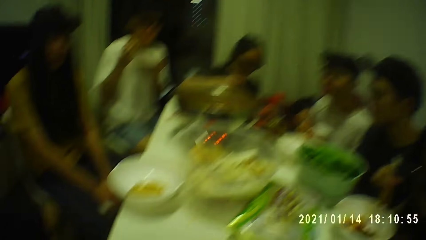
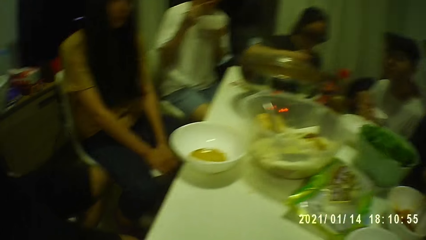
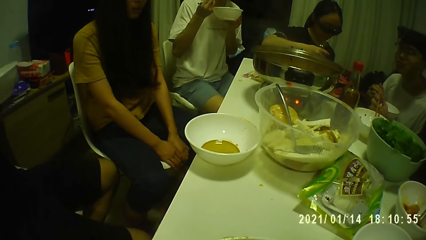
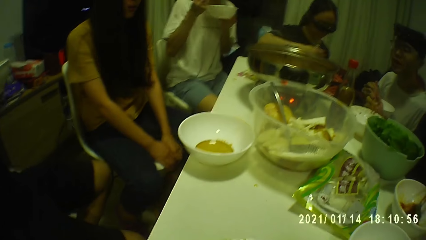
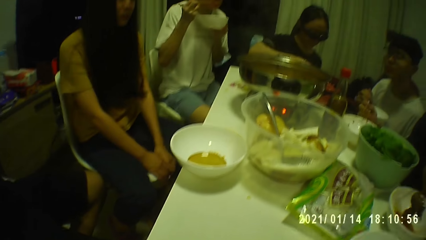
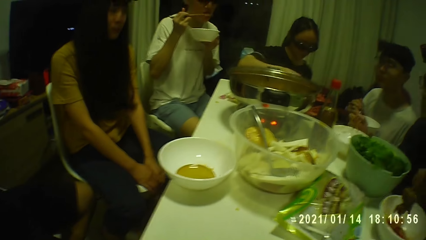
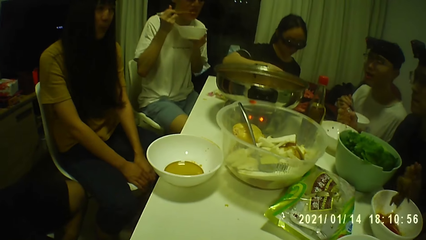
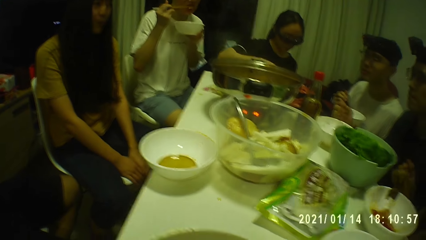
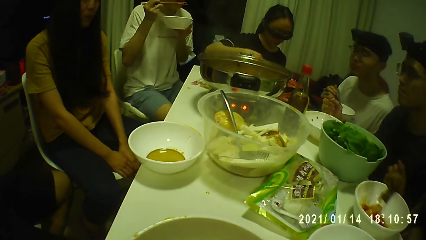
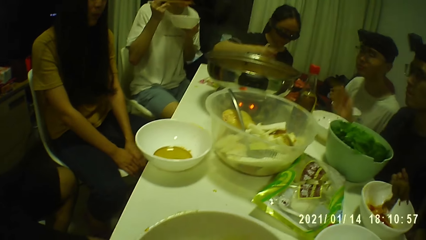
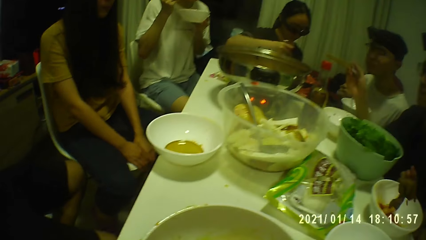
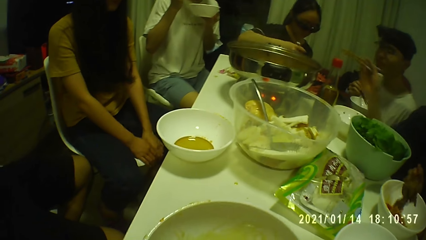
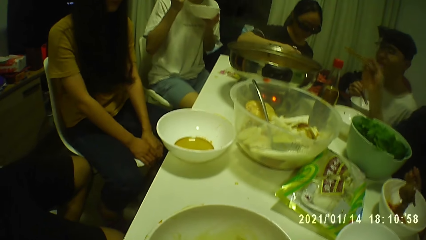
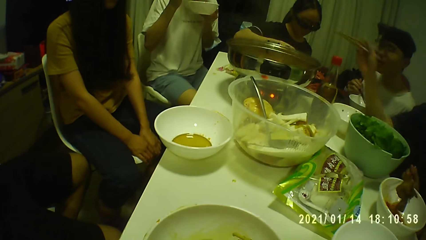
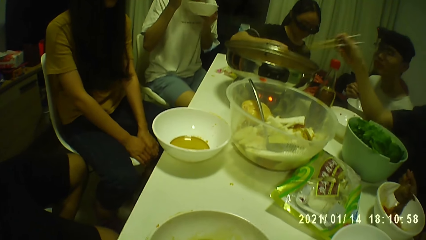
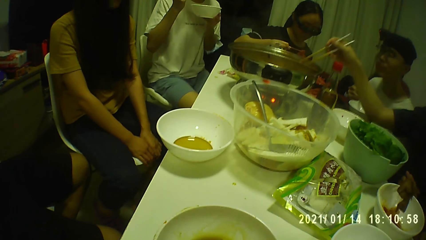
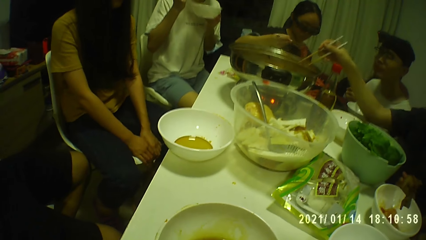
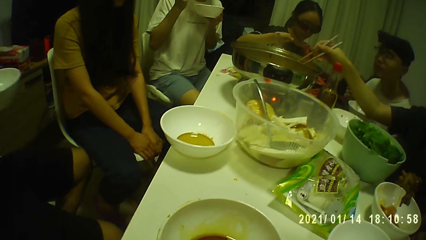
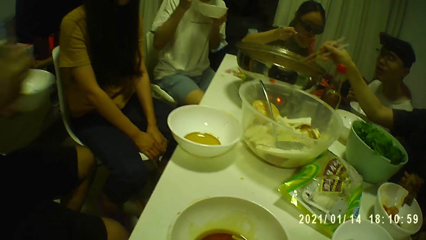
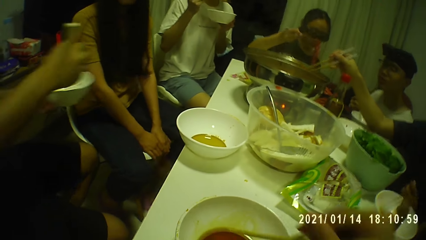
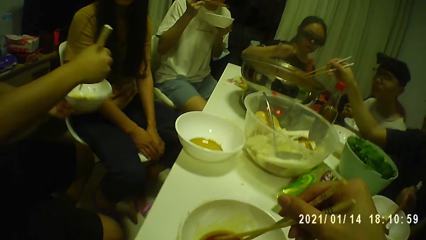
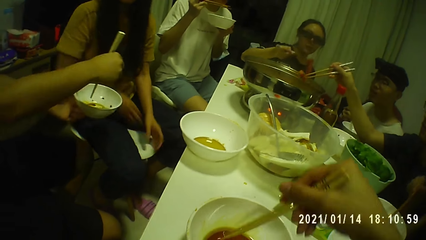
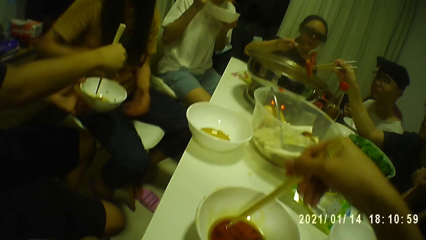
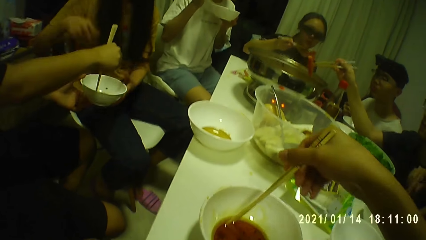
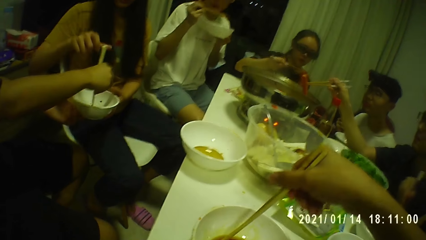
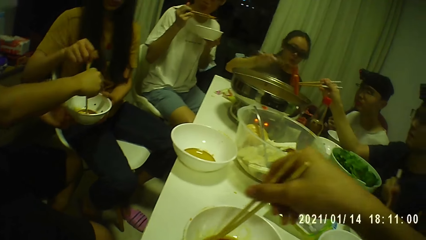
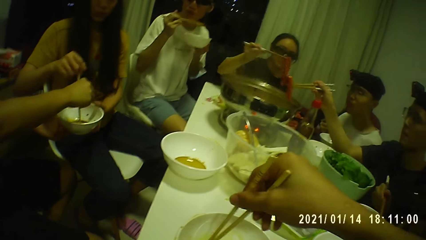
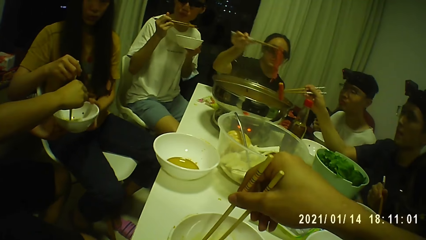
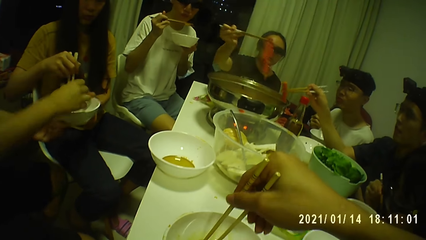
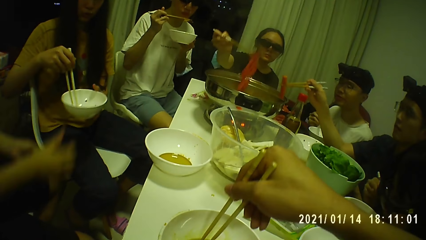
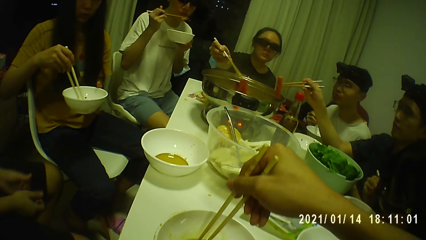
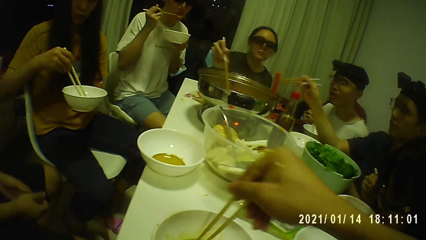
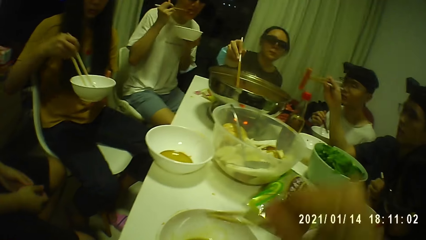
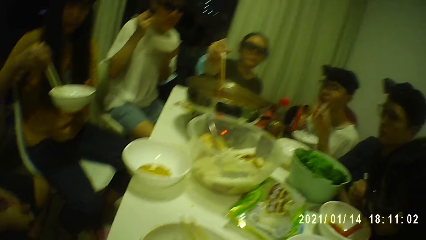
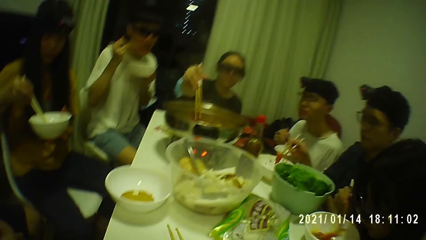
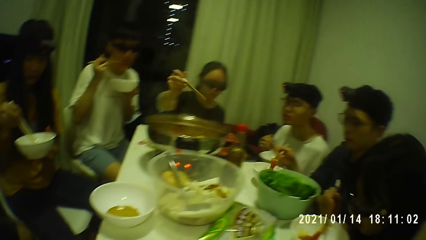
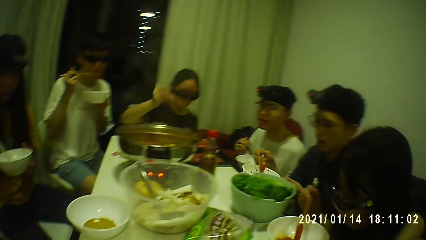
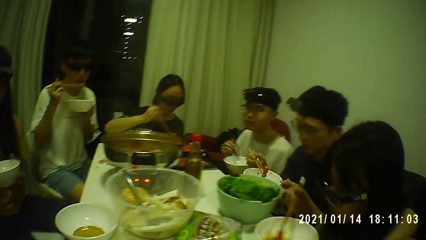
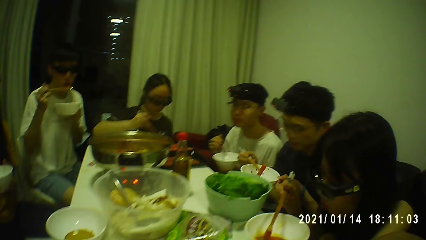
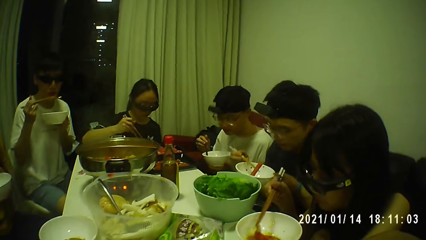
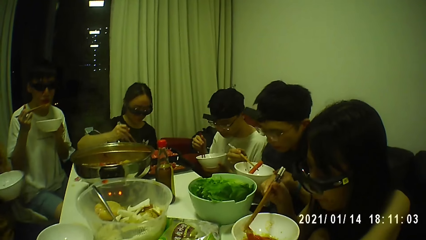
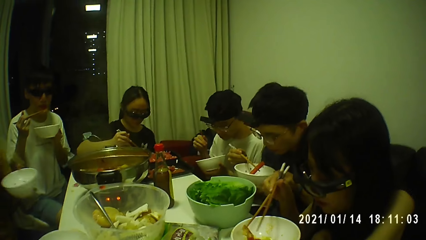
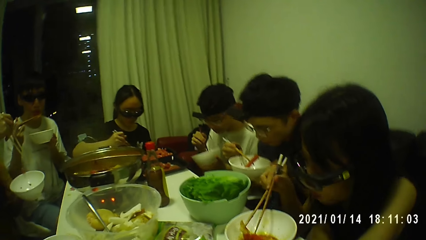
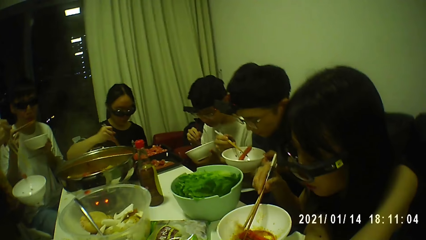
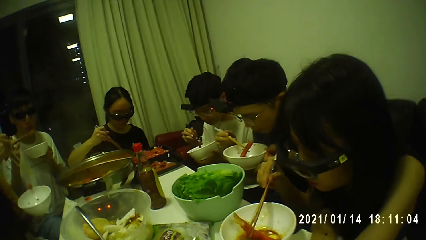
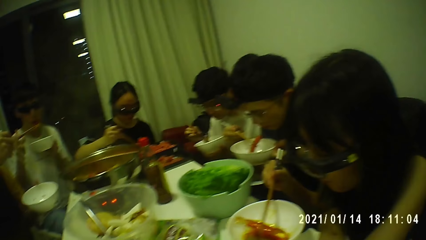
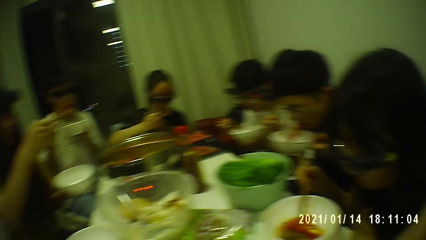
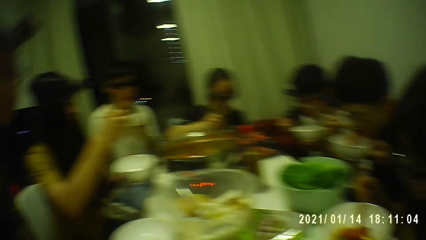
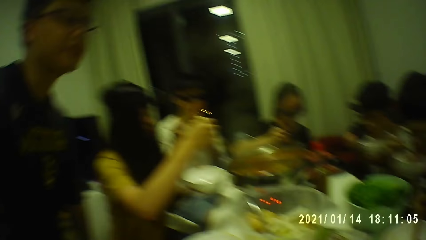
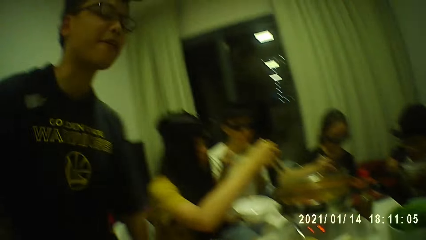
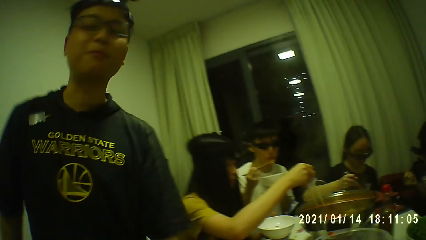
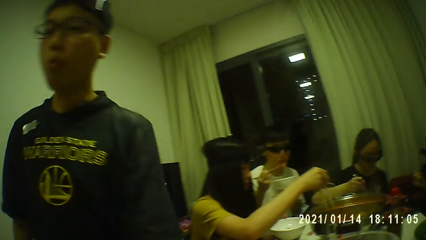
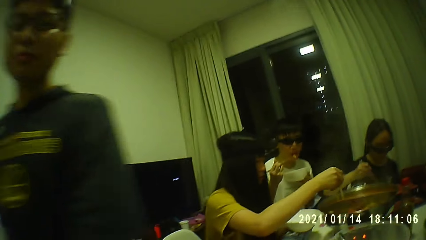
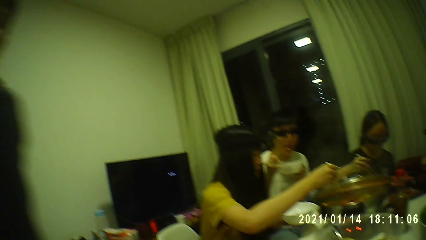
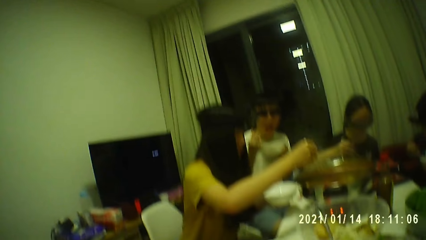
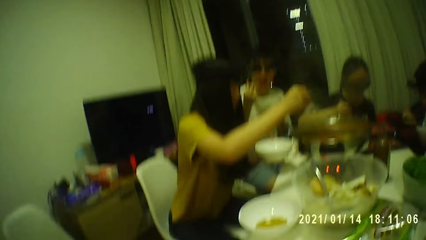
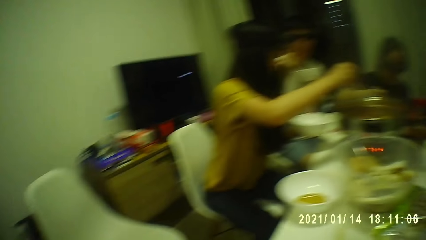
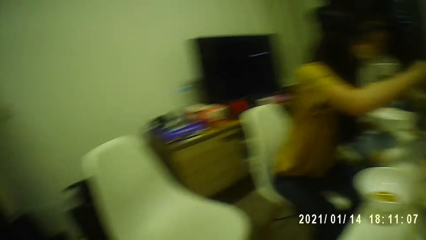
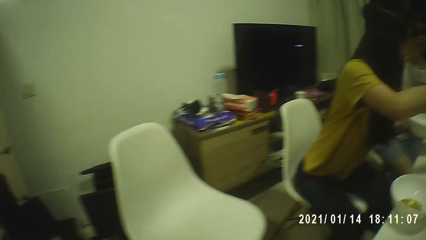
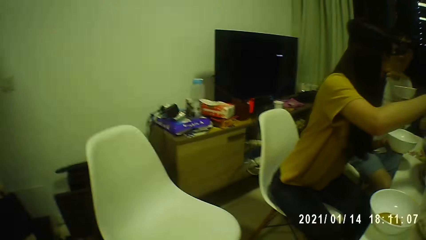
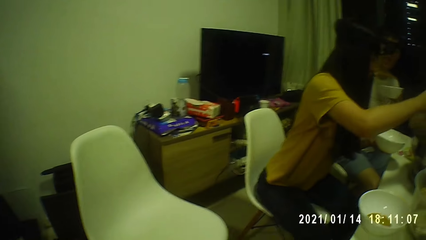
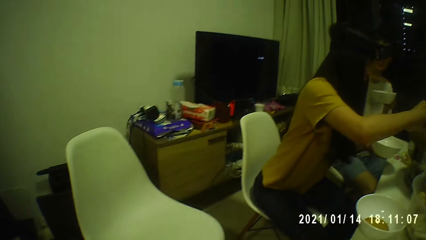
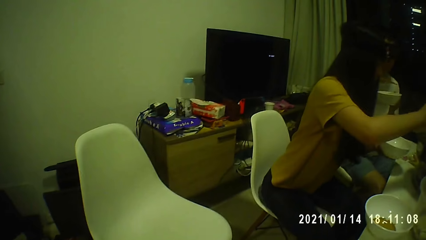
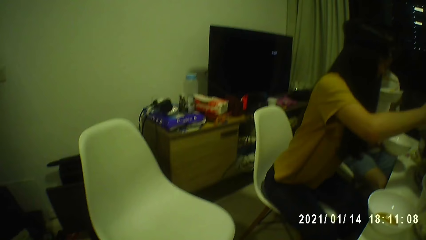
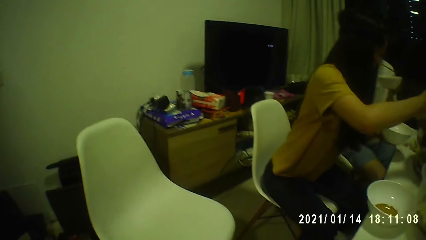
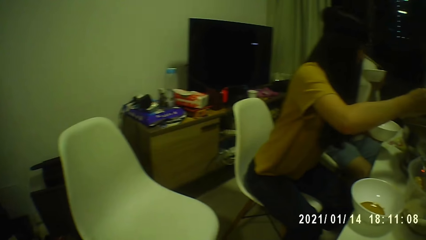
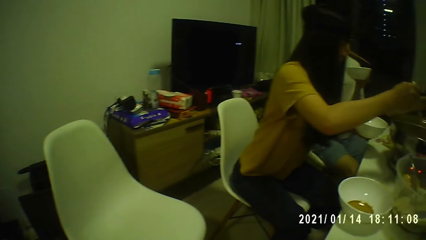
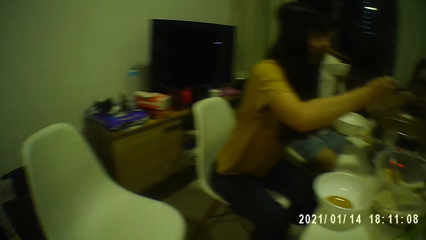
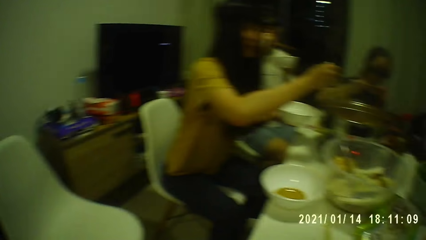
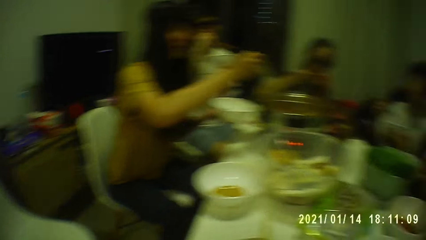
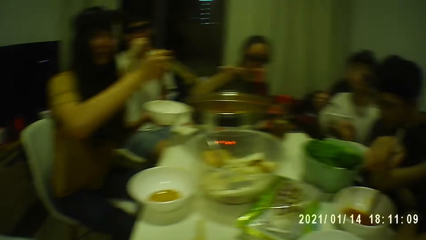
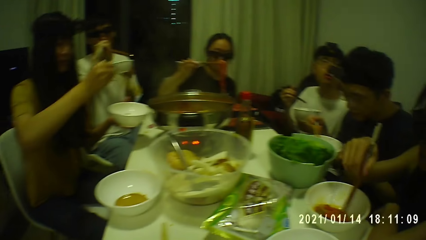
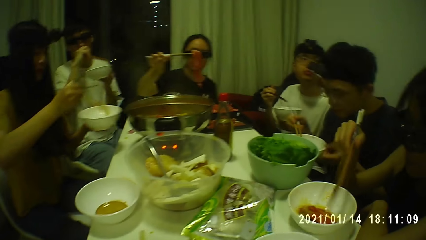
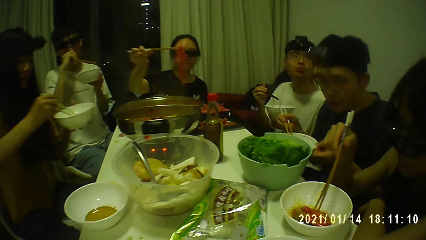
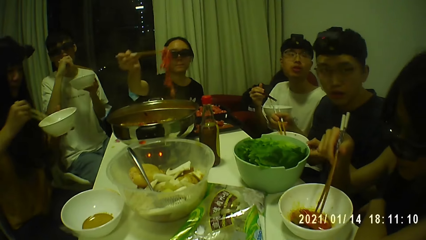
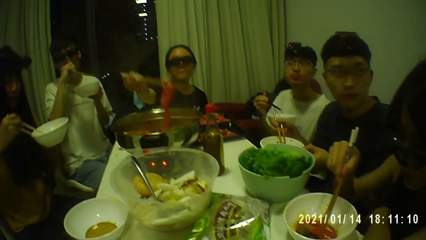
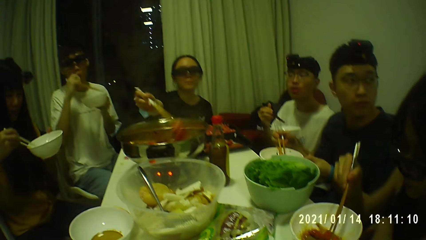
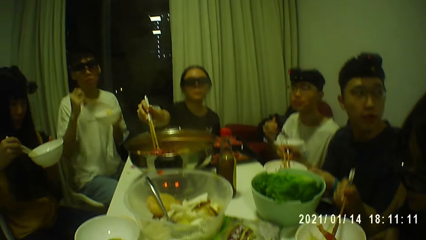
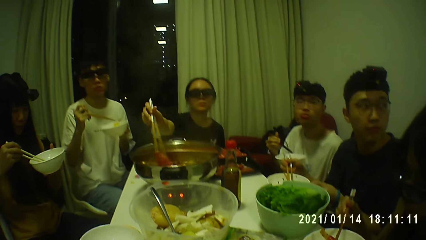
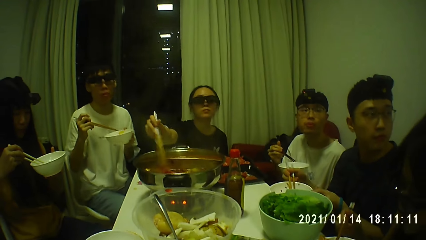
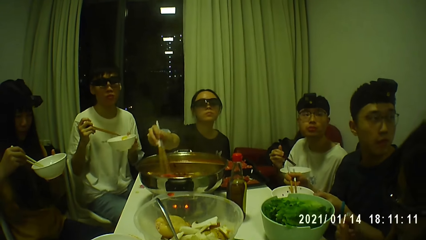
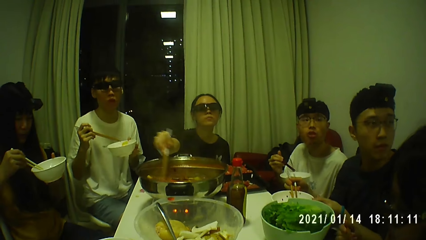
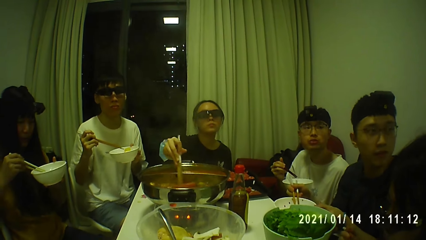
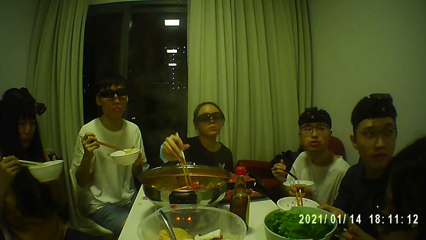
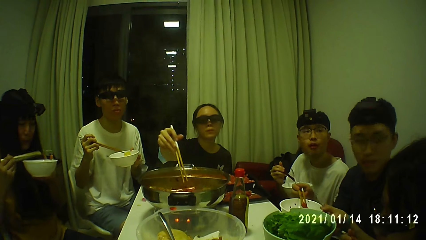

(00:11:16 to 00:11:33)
A woman picks meat from the tray on the table with chopsticks in her right hand. The camera wearer clears the throat. A man picks a hotdog from the pot on the table with the chopsticks in his right hand. Another woman drops the meat in the plate on the table with the chopsticks in her right hand. A third woman collects the plate from another man with her left hand. The camera wearer raises his right hand. The third woman collects the chopsticks from the second man with her right hand. The second woman puts the meat in her mouth with the chopsticks in her right hand. The first woman drops the meat in the pot on the table with the chopsticks in her right hand. The camera wearer drops the chopsticks on the plate on the table with his right hand. The first man picks the plate from the table with his left hand. The first woman picks meat from the tray on the table with chopsticks in her right hand. A third man picks the meat from the plate in his left hand with chopsticks in his right hand. The first man bites from the hotdog in the chopsticks in his right hand. The second man stands up from a chair. The third man puts meat in his mouth with chopsticks in his right hand. The third woman picks potato from the pot on the table with the chopsticks in her right hand. A fourth man puts the potato in his mouth with chopsticks in his right hand. The camera wearer looks around and coughs. The third woman drops the potato in the plate in her left hand with the chopsticks in her right hand. The first woman drops the meat in the pot on the table with the chopsticks in her right hand. The second woman picks fish from the plate on the table with the chopsticks in her right hand. The third woman picks the potato from the plate in her left hand with chopsticks in her right hand.
